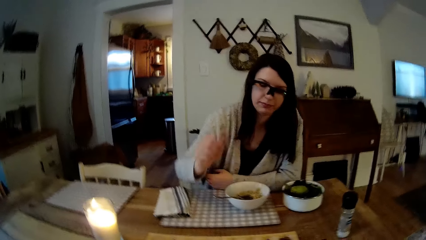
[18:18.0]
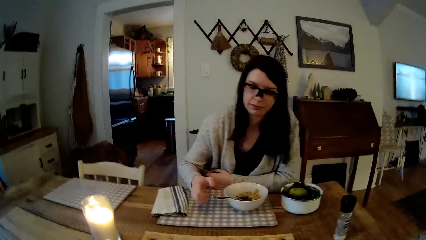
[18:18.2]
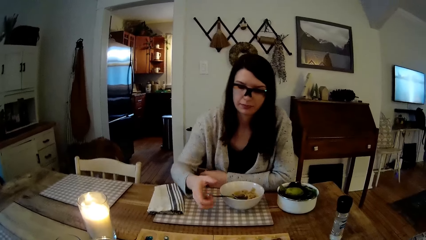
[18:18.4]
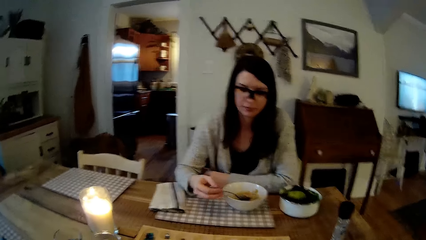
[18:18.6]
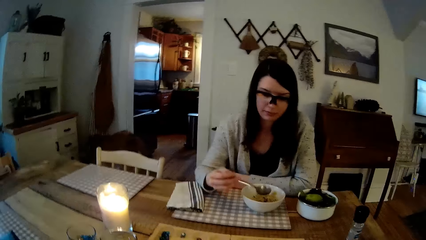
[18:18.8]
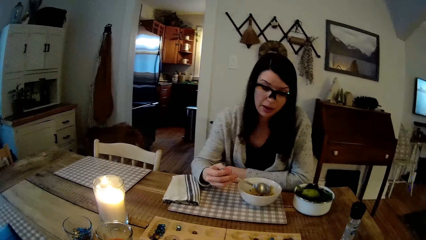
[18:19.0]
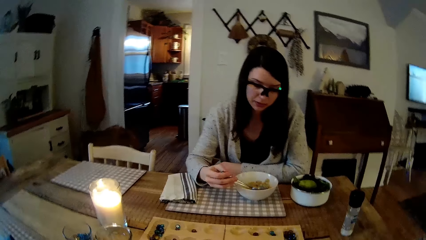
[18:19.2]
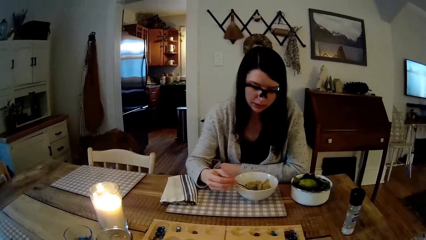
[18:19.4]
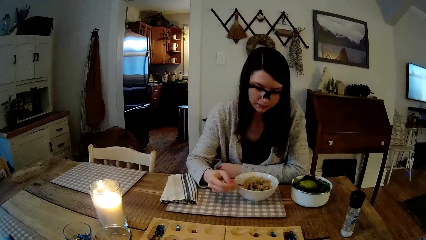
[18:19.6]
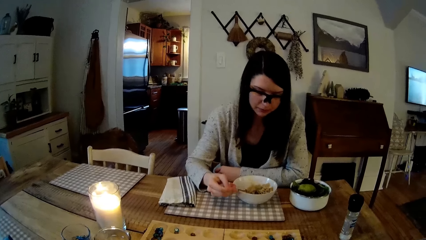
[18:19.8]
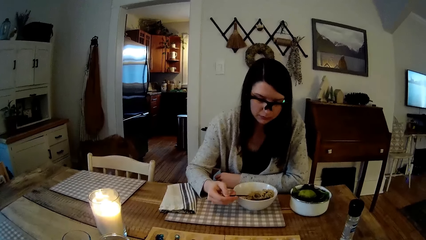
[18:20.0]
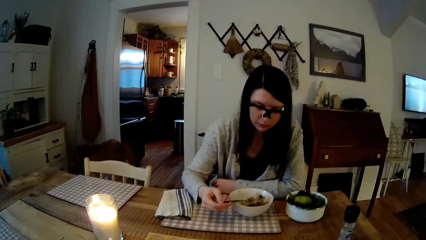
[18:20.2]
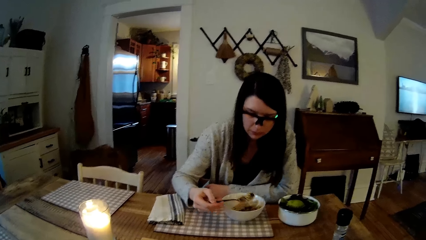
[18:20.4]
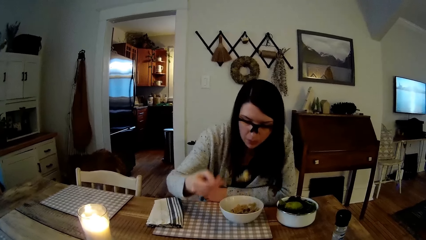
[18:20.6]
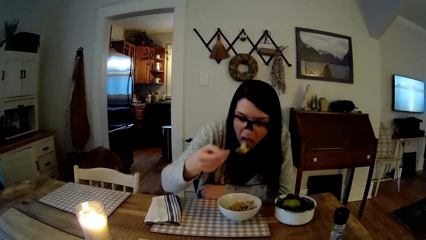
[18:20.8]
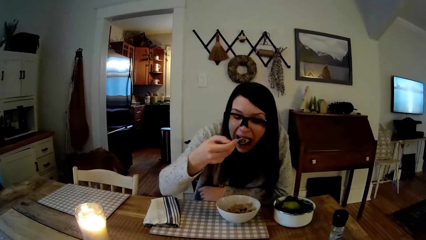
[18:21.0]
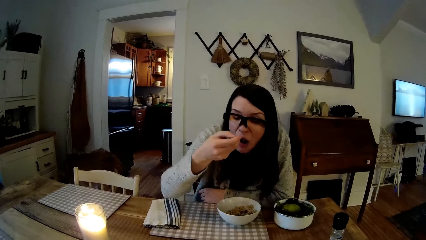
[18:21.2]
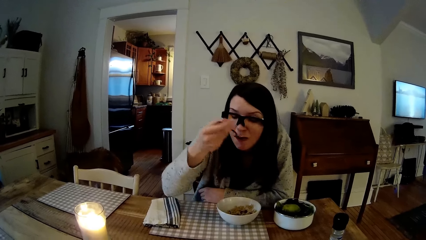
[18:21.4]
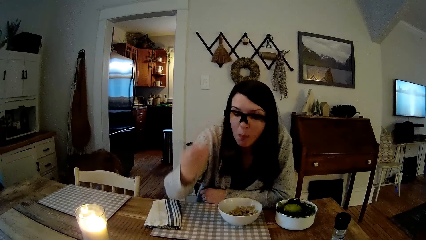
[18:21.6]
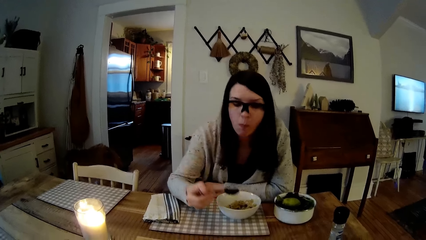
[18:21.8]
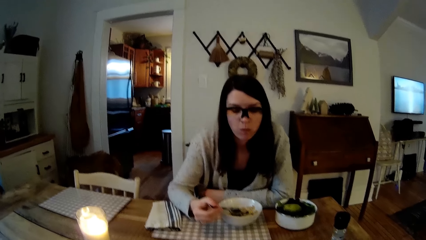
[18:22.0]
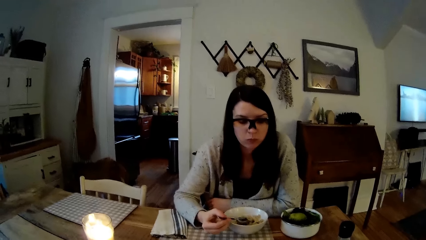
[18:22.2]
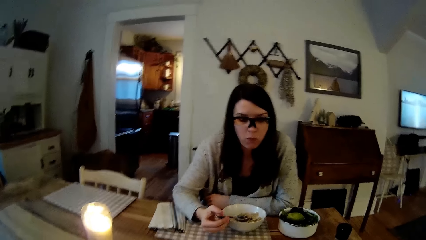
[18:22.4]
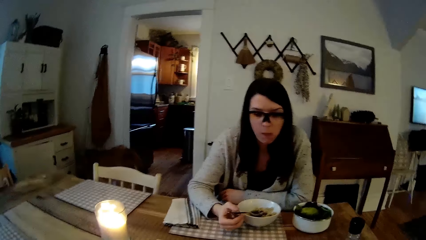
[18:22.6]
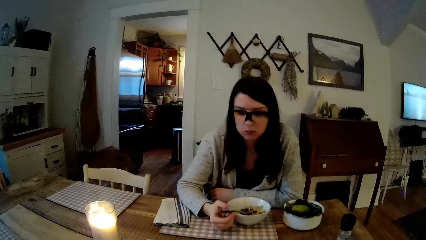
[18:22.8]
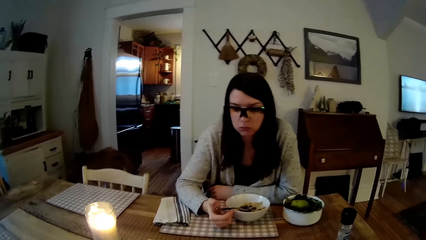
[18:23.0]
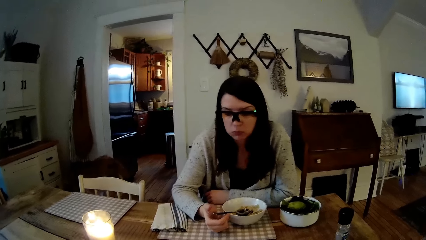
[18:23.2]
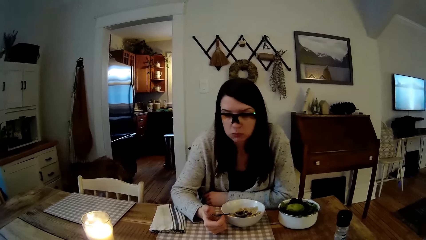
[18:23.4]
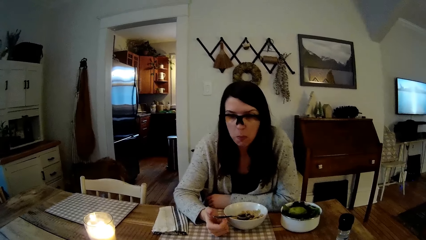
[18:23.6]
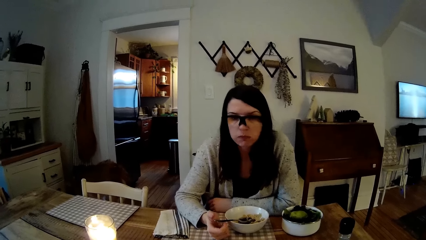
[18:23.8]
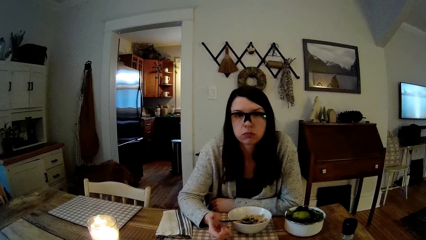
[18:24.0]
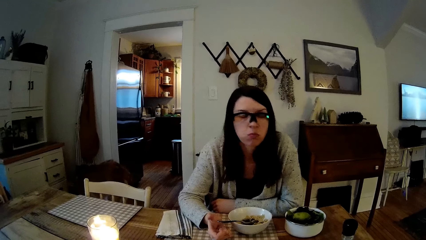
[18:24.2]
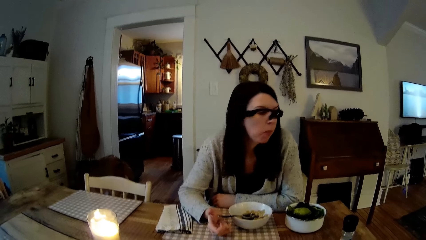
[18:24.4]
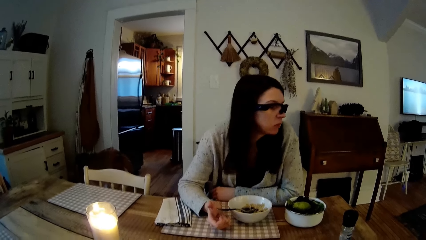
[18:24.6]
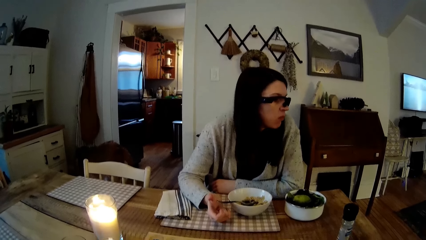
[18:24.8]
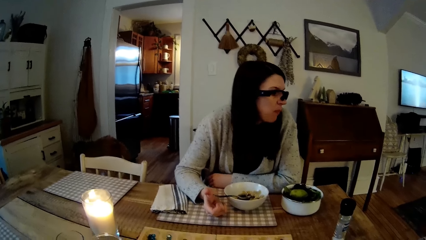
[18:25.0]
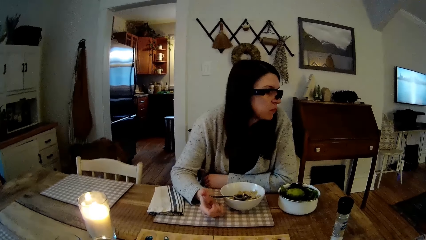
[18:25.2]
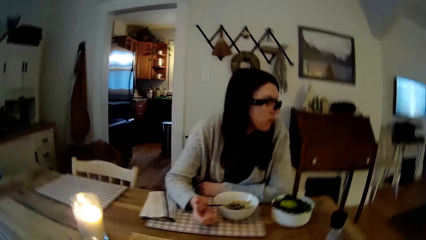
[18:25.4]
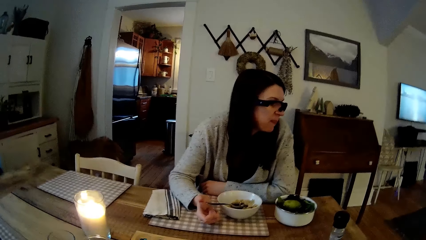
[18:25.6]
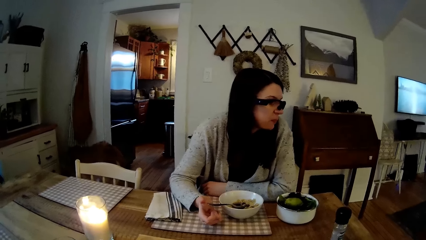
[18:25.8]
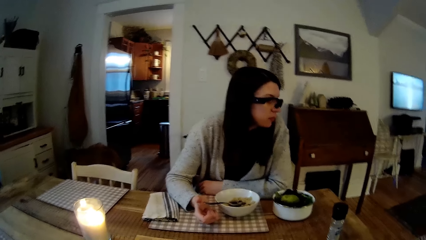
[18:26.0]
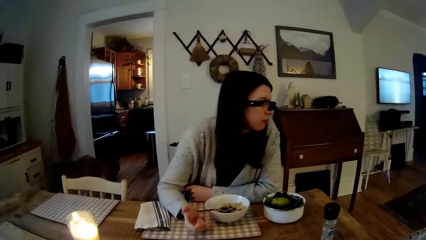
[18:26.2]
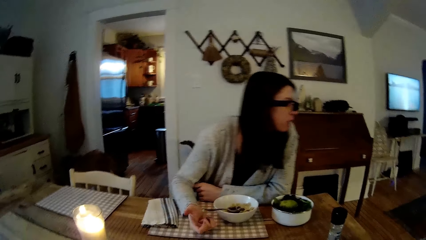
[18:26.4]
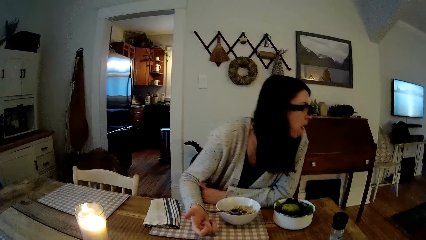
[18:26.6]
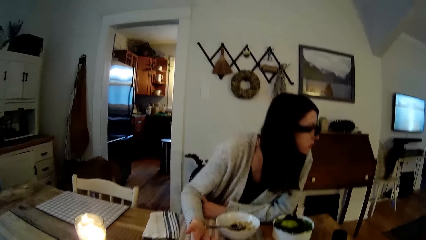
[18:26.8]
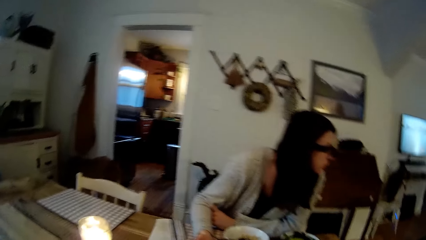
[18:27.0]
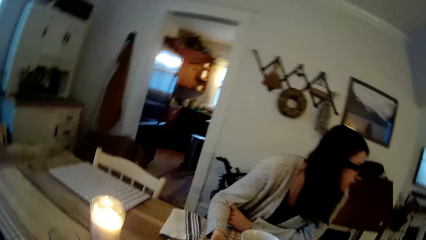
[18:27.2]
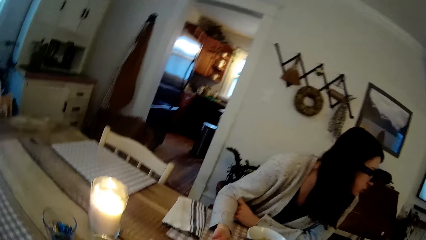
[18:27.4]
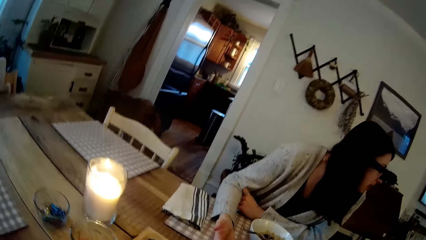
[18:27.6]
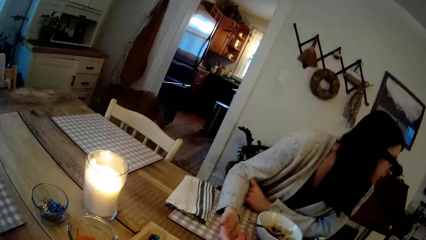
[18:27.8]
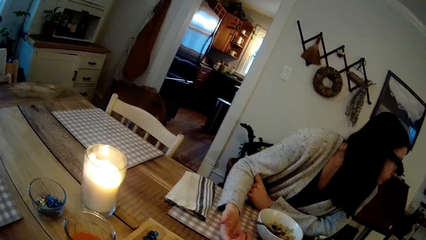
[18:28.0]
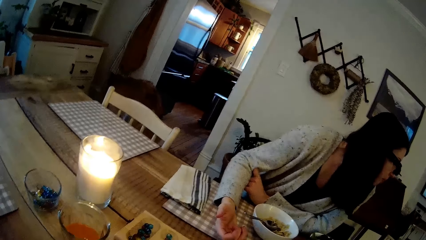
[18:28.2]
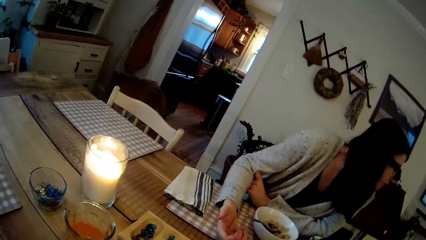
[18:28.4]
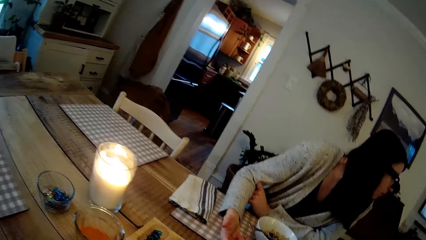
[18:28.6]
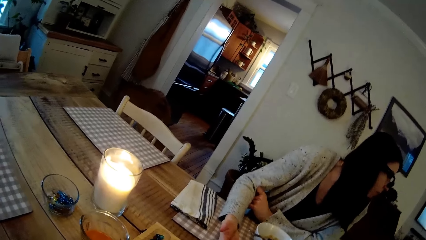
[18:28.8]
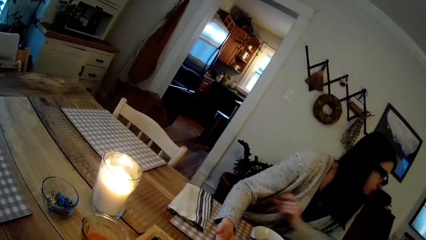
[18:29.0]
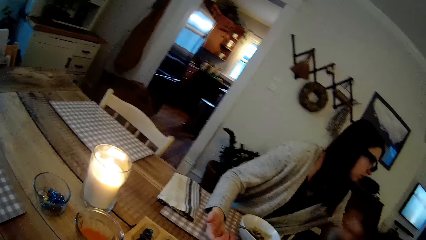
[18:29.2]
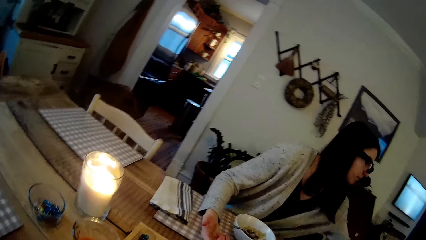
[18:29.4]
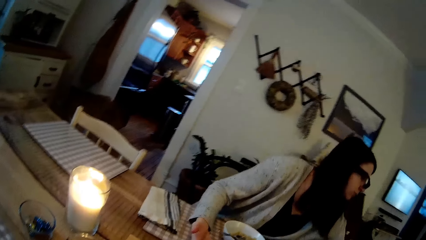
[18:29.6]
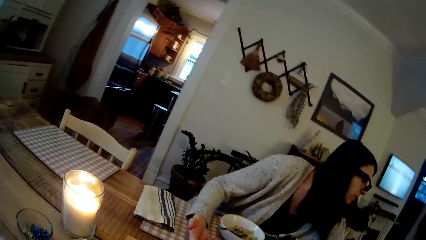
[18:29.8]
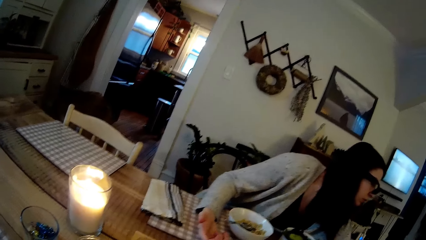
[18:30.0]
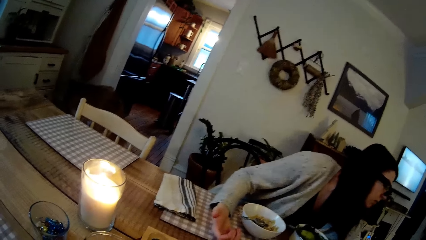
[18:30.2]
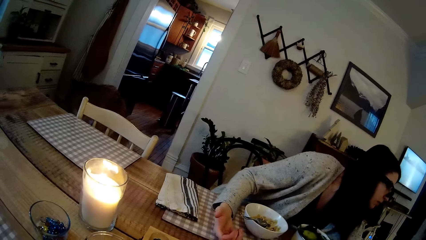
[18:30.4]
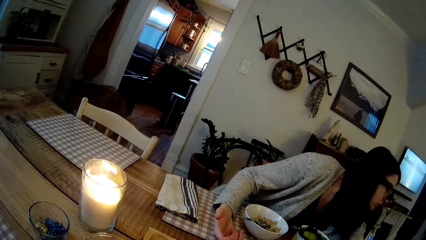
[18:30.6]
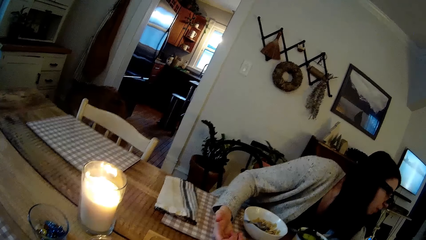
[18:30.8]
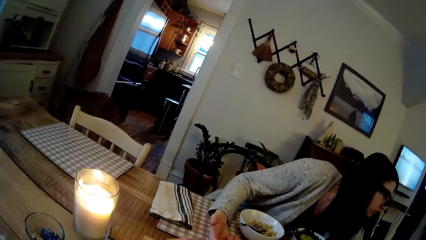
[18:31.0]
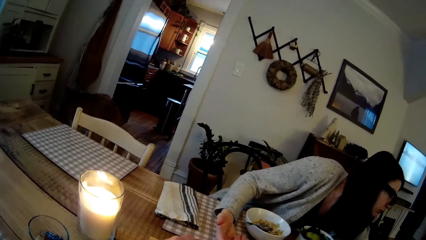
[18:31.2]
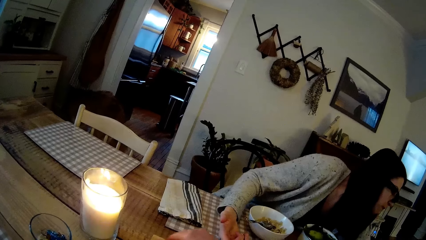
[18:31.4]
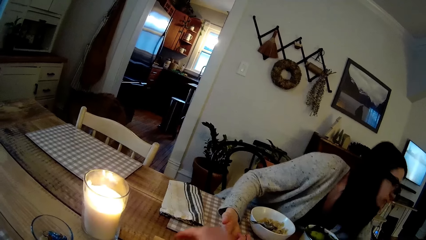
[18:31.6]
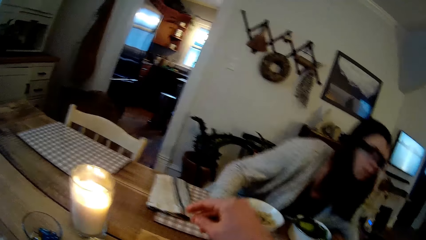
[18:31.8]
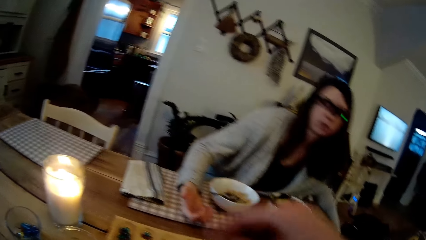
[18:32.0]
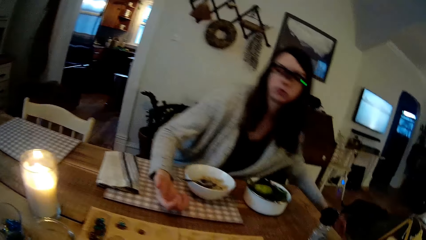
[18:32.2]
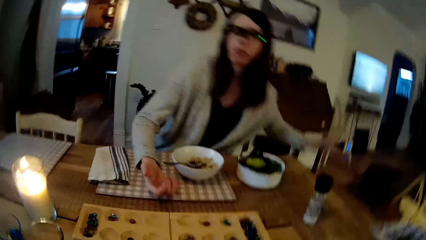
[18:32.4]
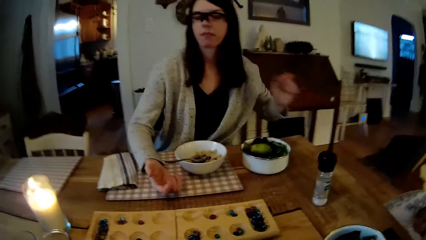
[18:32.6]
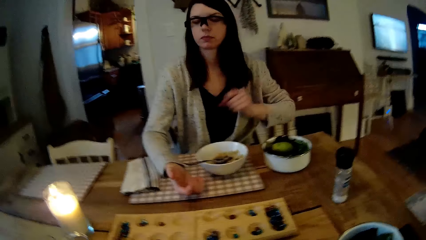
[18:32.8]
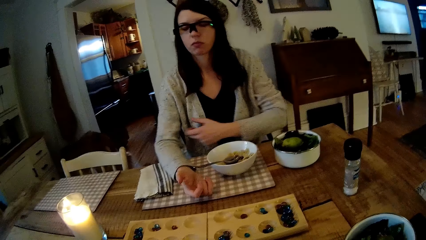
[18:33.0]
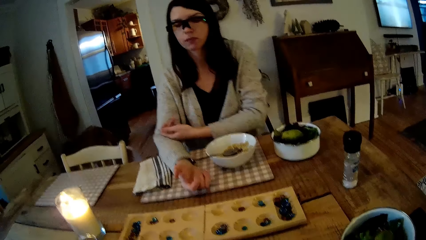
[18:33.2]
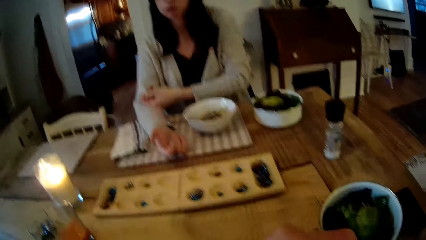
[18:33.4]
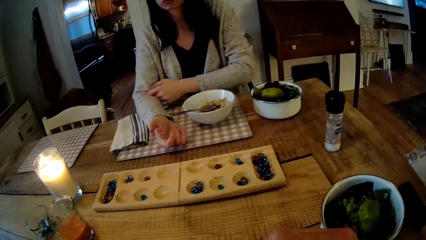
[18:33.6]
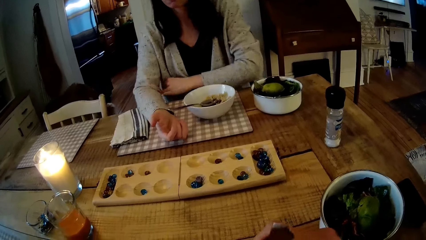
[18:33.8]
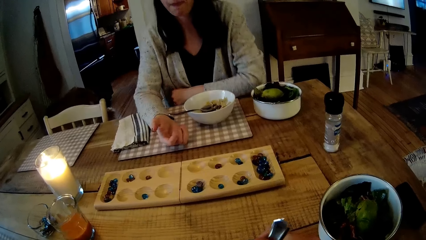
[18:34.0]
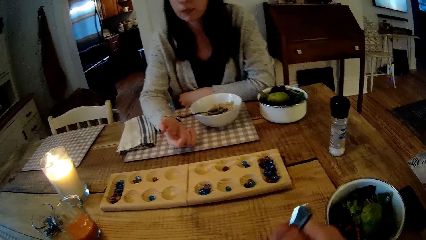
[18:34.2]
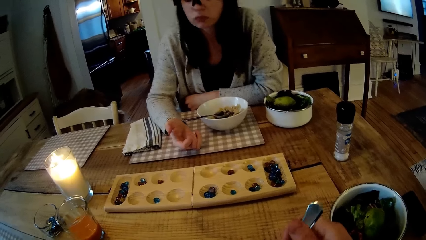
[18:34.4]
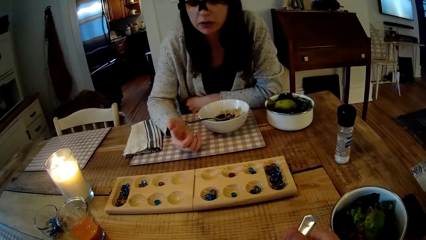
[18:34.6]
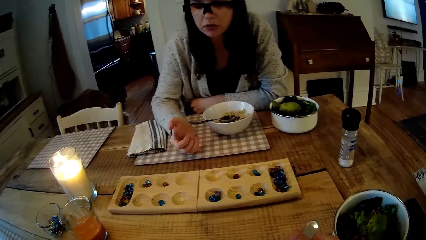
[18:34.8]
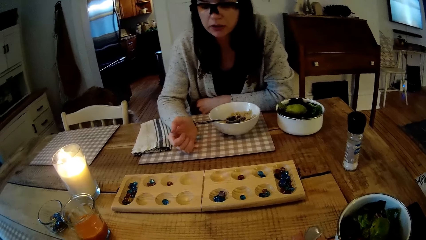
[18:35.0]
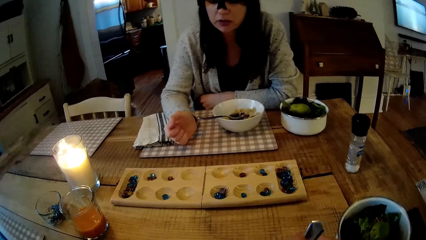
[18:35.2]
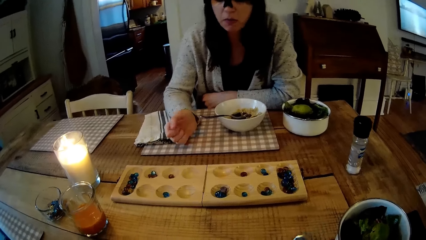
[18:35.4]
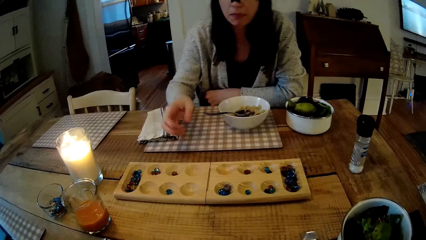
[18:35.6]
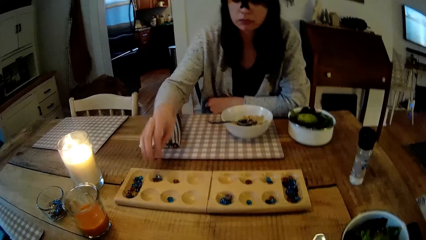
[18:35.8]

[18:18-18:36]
The woman eats cereal from a ceramic plate on the dining table with a spoon in her right hand. The woman drops the spoon on the ceramic plate with her right hand. The woman looks aside. The camera wearer holds a spoon with his right hand. He eats food.
